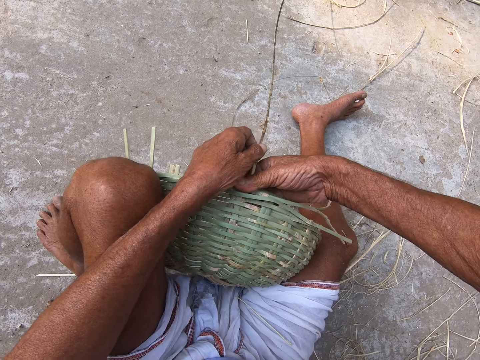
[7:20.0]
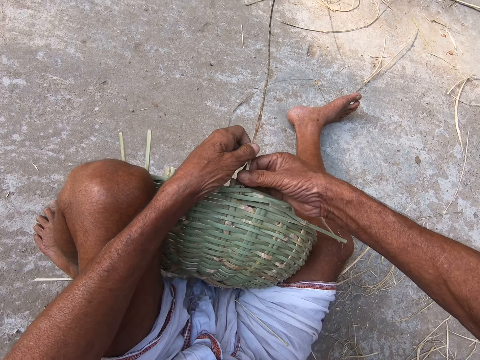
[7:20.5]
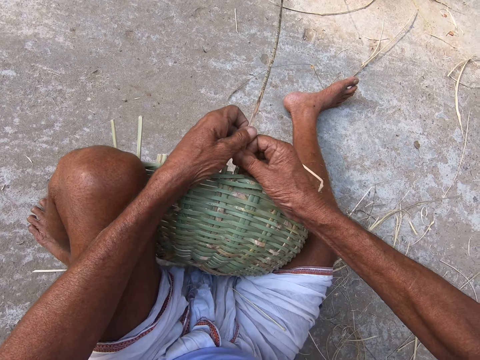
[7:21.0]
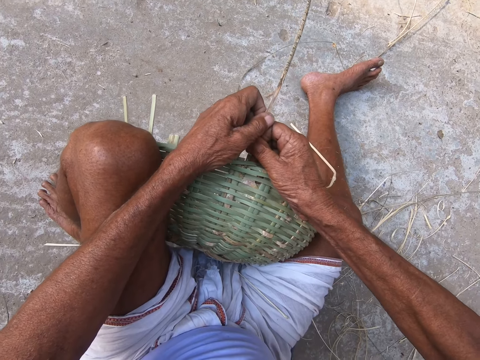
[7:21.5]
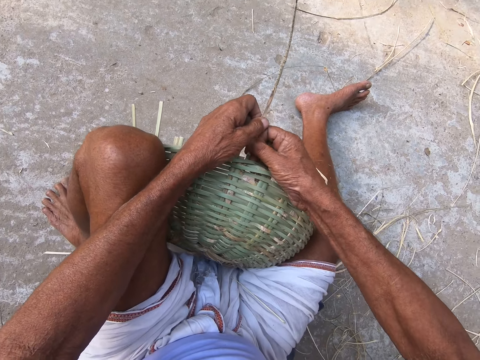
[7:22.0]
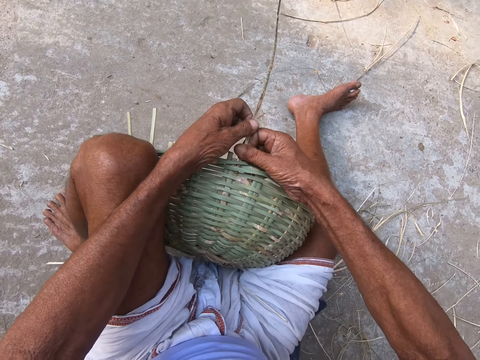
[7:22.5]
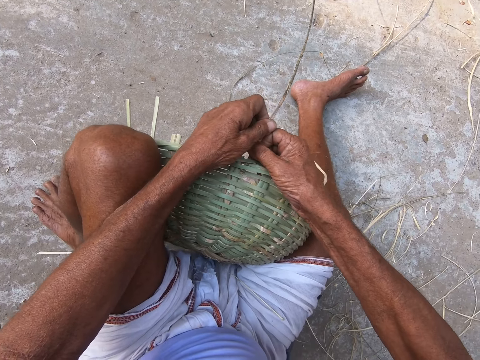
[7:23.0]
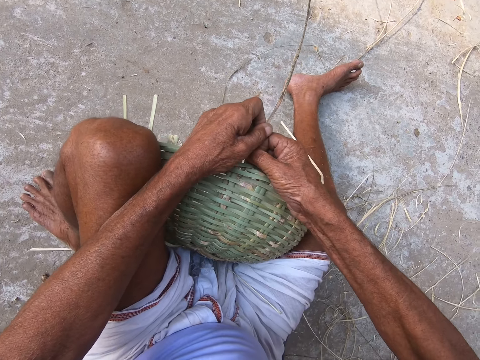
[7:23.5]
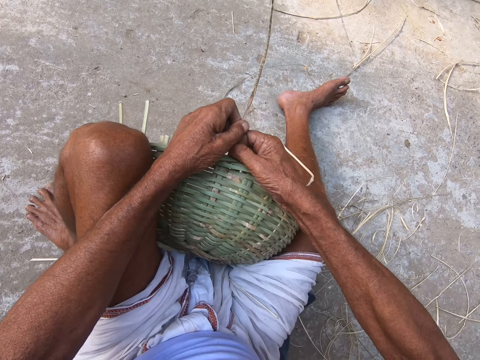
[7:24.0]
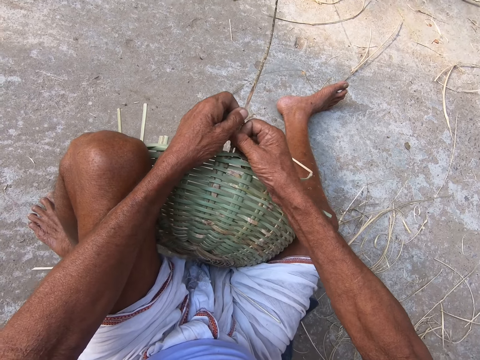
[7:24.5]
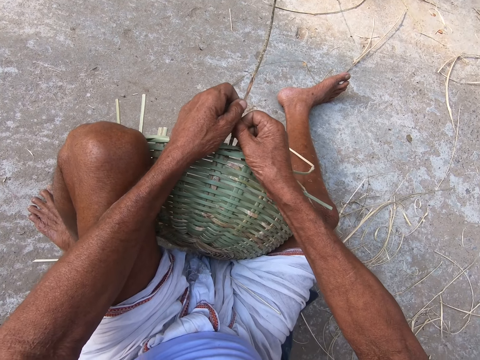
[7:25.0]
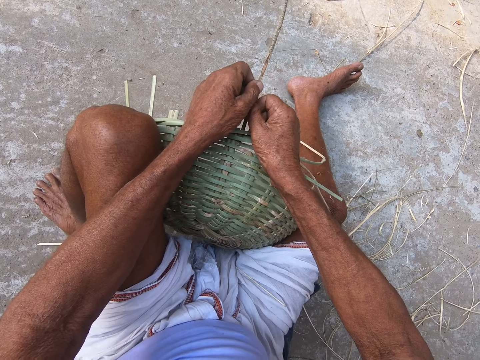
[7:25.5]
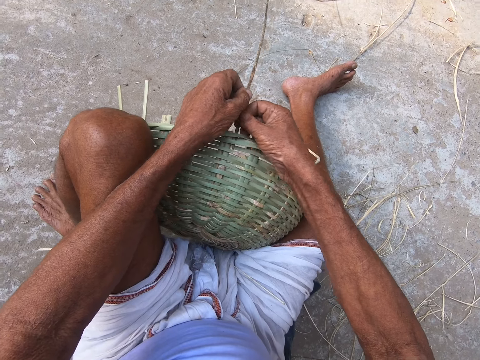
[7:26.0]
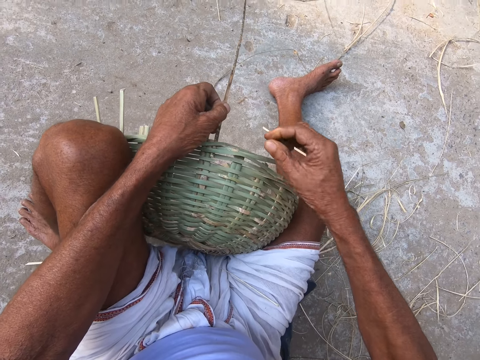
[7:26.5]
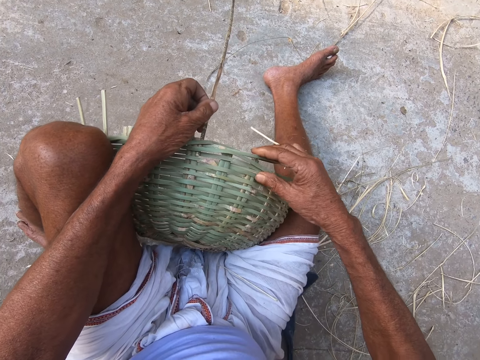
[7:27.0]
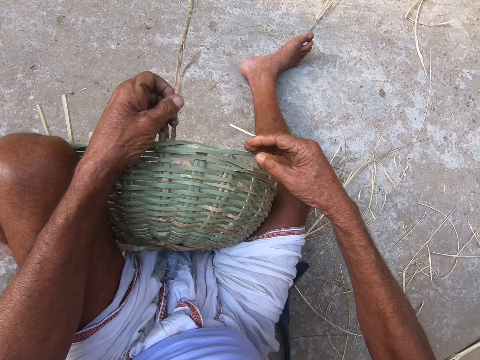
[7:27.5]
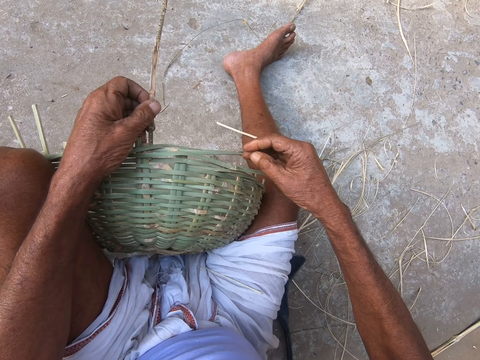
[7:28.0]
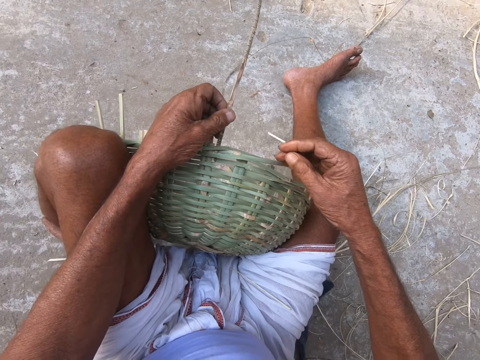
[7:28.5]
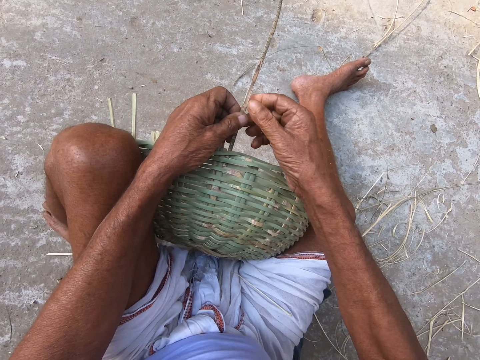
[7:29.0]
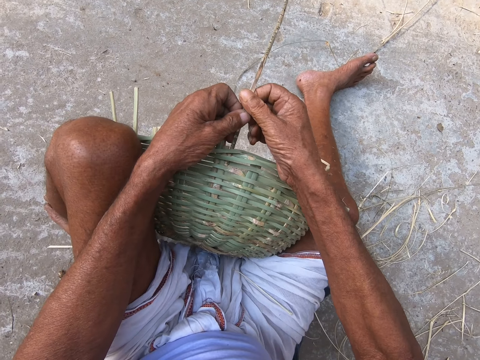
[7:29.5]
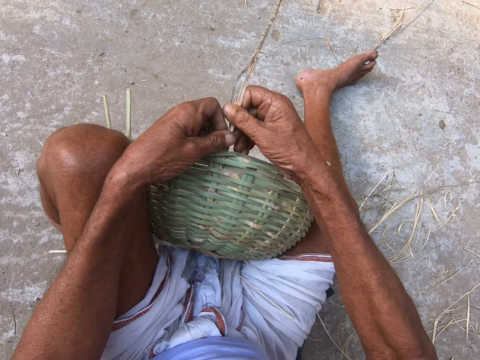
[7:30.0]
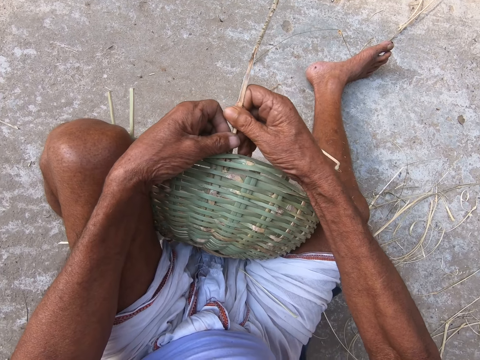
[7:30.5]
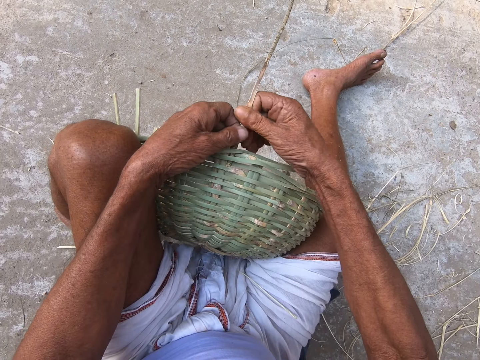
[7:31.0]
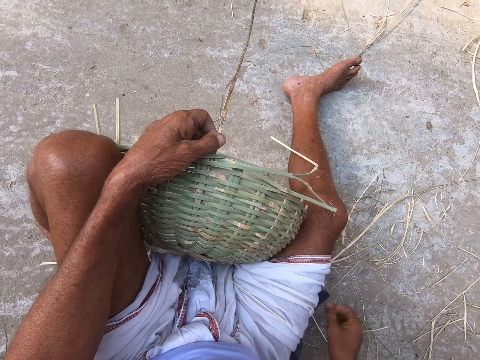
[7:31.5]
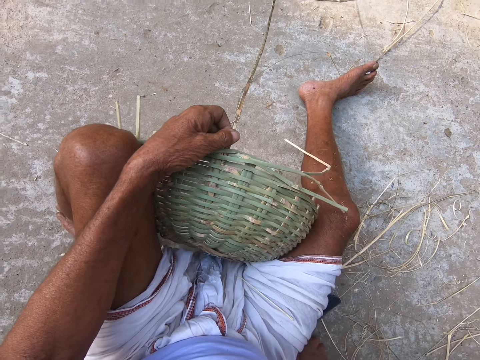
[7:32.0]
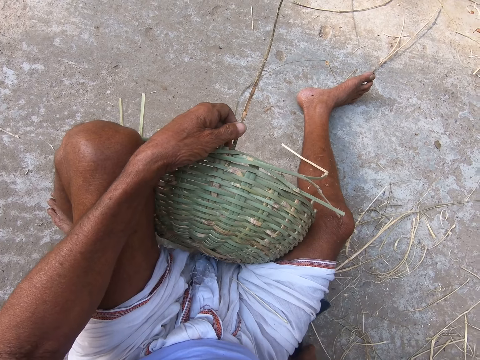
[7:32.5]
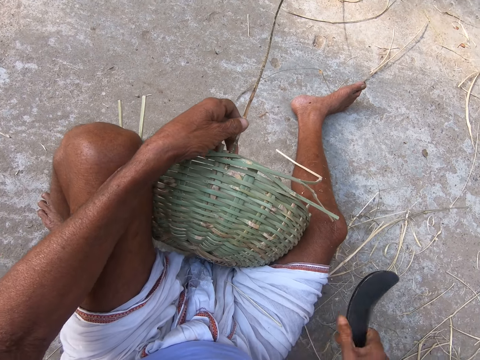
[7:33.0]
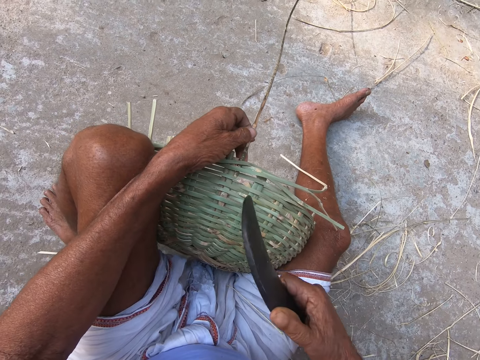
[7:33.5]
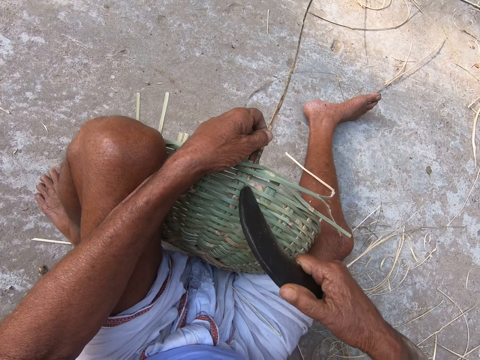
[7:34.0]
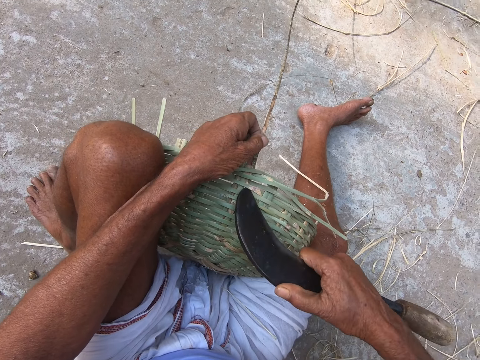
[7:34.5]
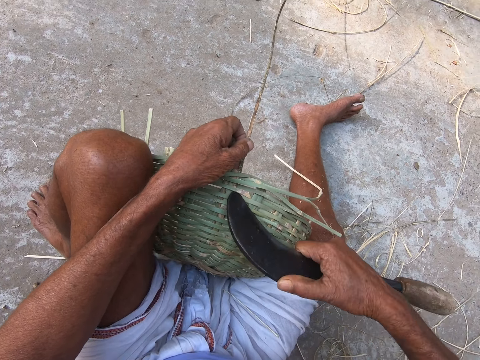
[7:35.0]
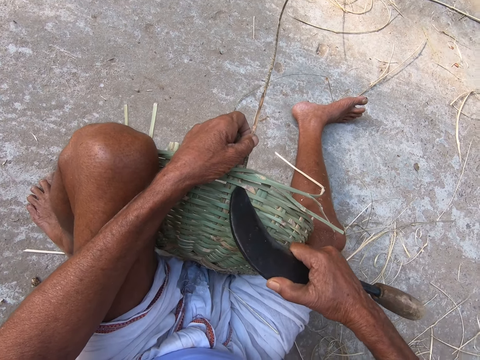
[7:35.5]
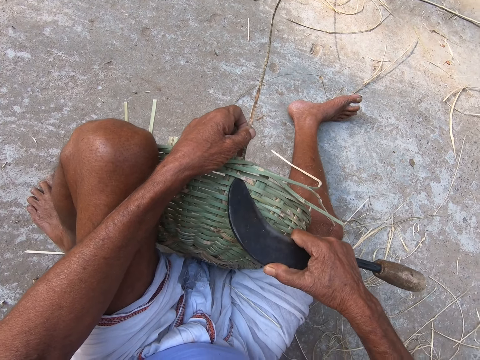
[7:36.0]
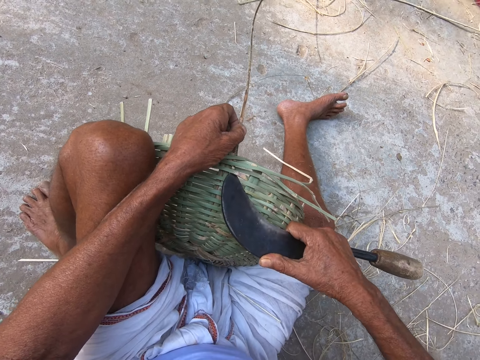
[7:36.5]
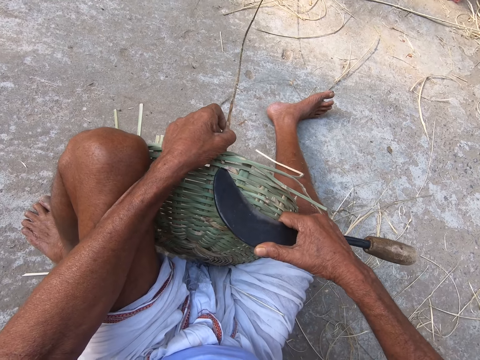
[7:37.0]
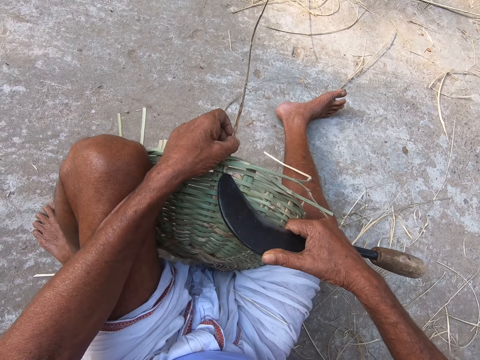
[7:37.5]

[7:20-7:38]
The camera wearer pulls sisal. He drops the sickle on the floor with his right hand. He adjusts the basket with the sickle in his right hand. He loosens the basket using something.

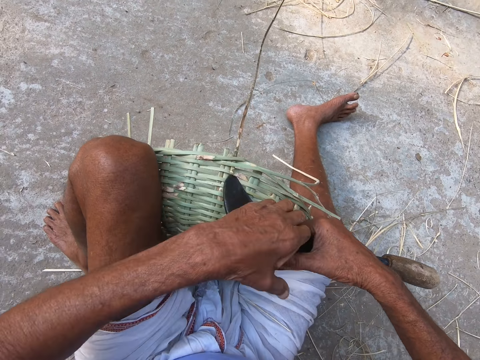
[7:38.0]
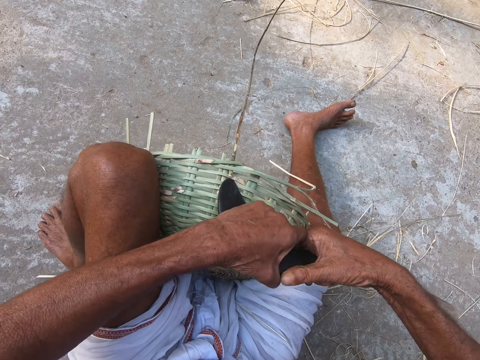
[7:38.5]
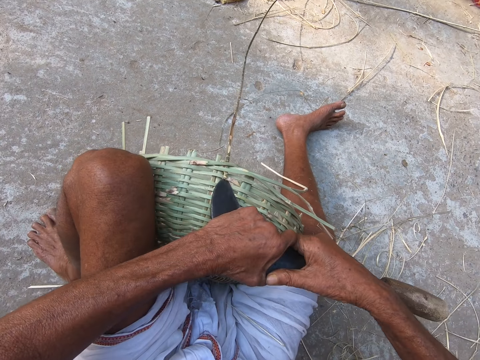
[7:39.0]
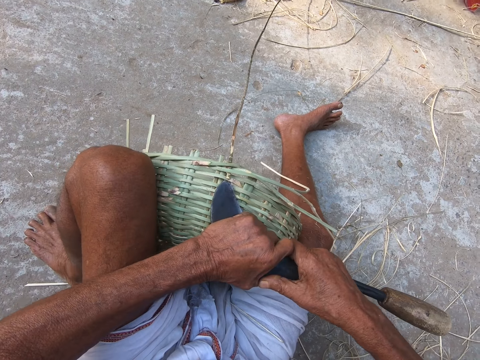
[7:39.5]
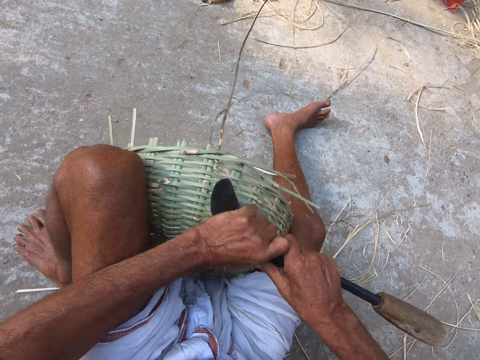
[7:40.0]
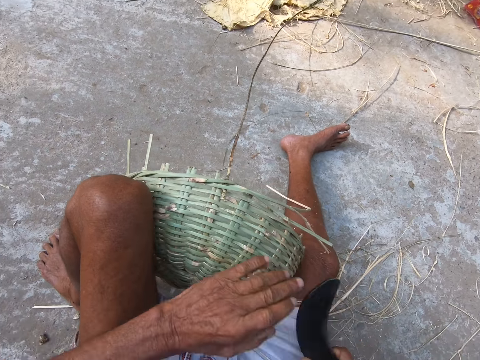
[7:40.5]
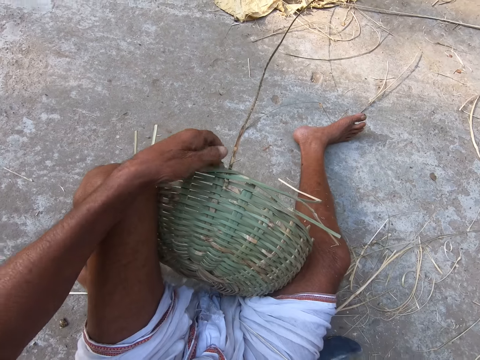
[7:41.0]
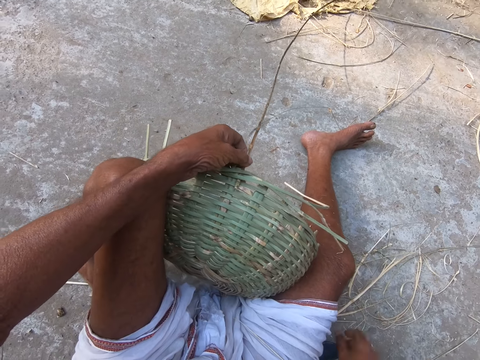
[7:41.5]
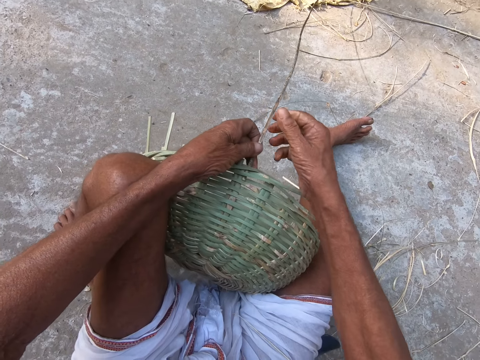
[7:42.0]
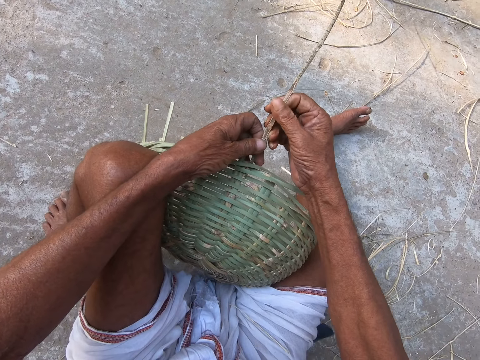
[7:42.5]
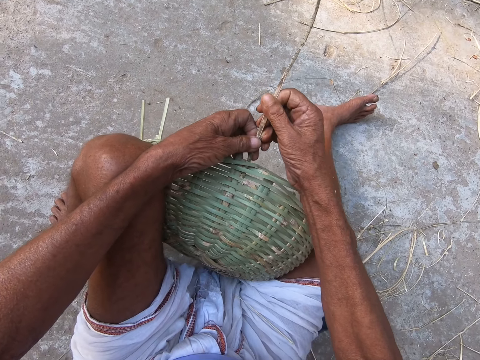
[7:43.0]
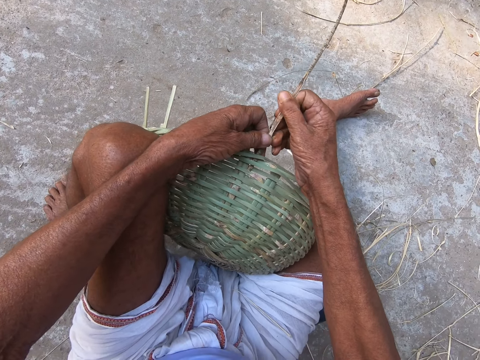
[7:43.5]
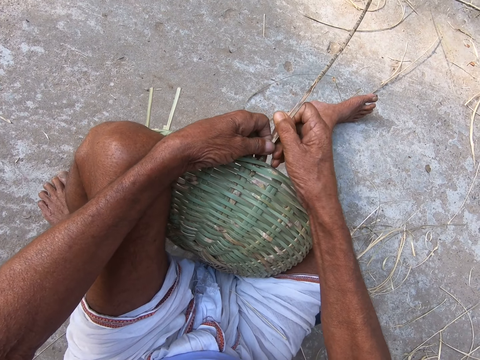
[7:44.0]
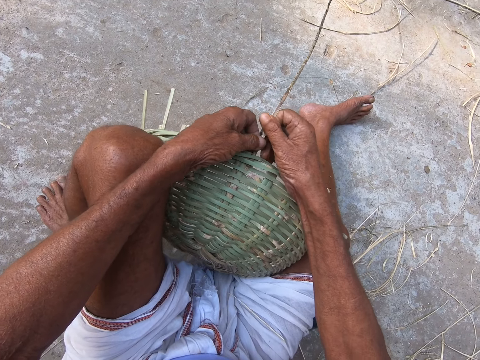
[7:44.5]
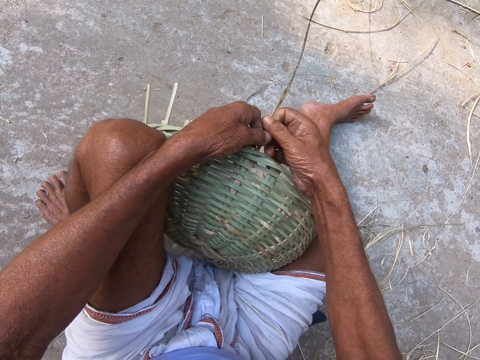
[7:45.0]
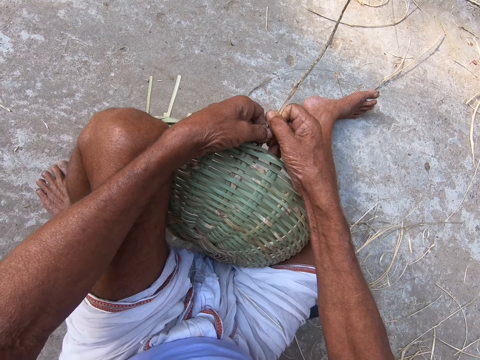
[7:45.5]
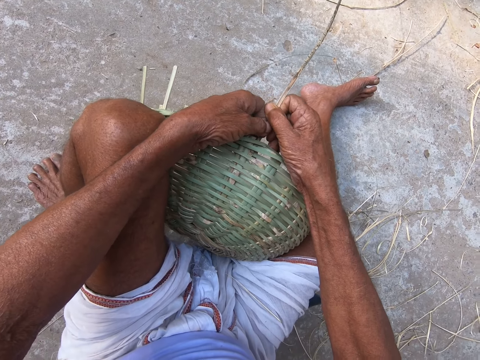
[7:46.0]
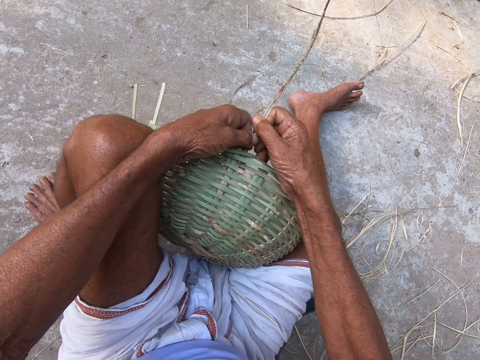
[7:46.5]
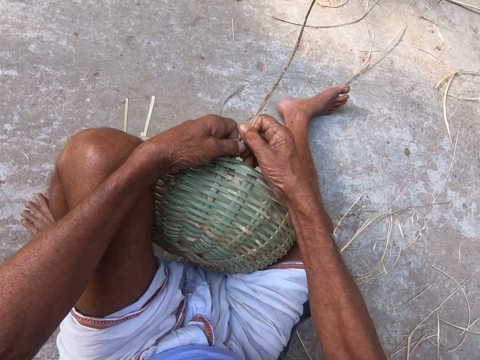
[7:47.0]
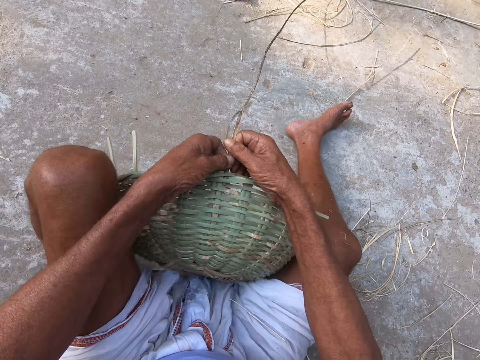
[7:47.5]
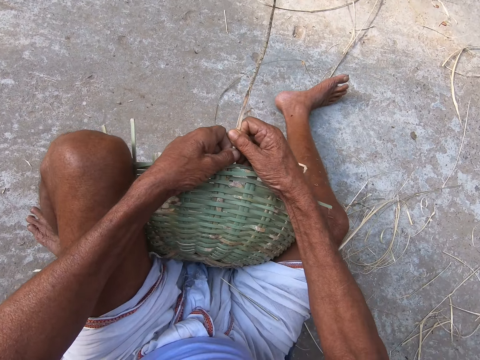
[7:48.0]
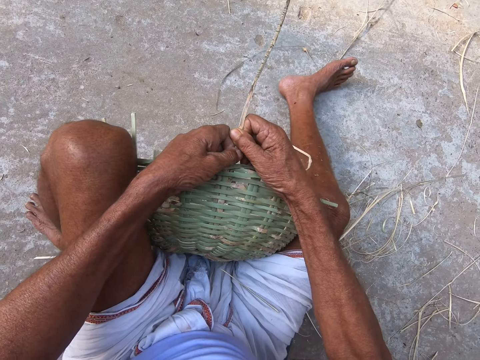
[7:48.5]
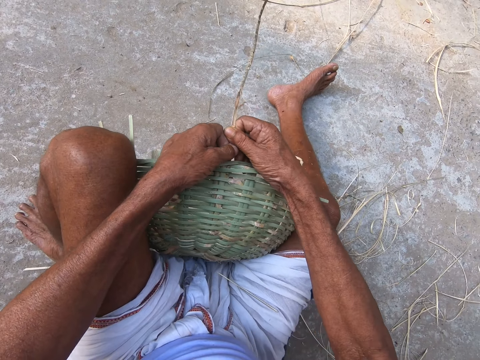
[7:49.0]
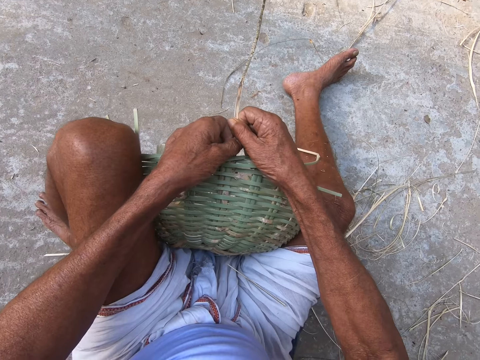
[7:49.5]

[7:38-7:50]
The camera wearer drops the sickle on the floor with his right hand. He fixes the bamboo stick properly in the basket. He fixes a sisal in the basket.
